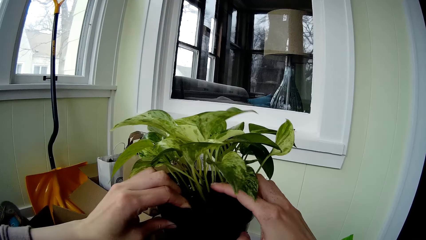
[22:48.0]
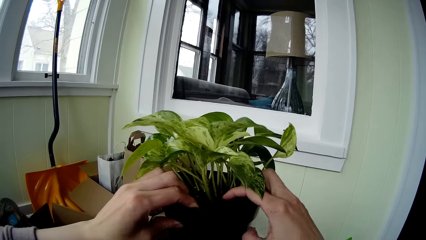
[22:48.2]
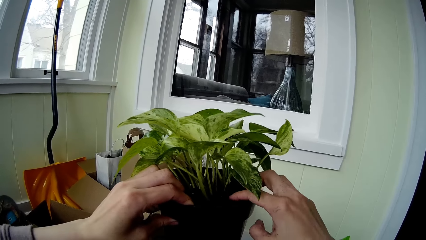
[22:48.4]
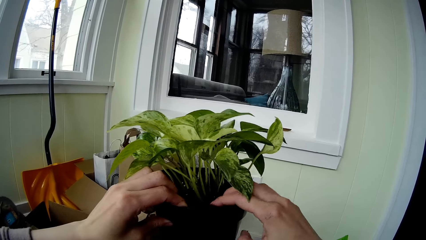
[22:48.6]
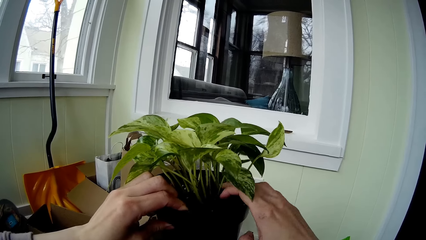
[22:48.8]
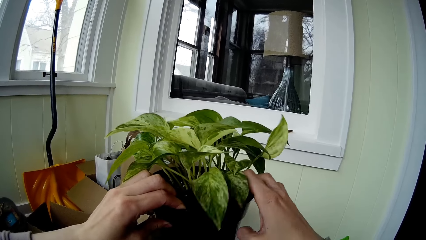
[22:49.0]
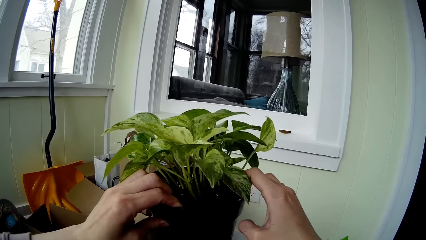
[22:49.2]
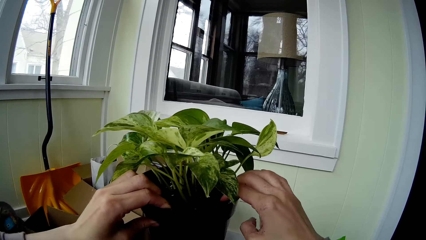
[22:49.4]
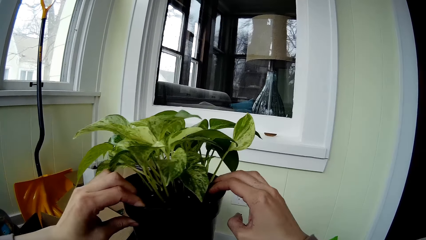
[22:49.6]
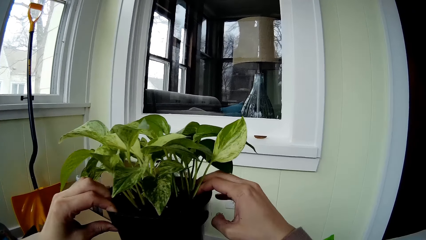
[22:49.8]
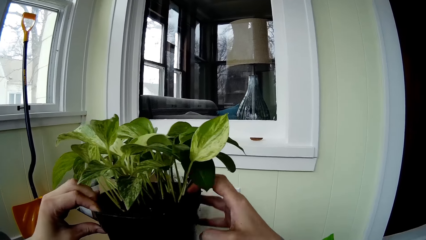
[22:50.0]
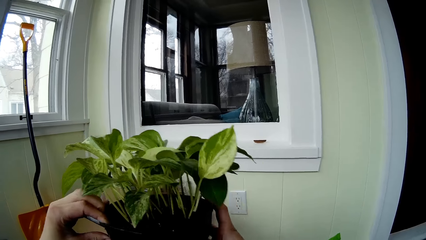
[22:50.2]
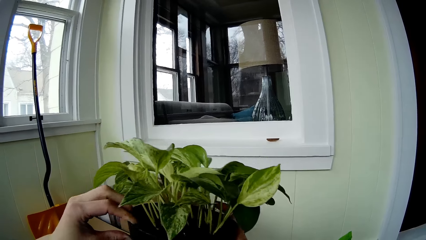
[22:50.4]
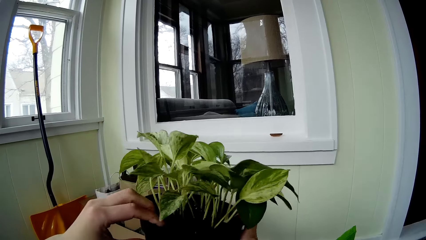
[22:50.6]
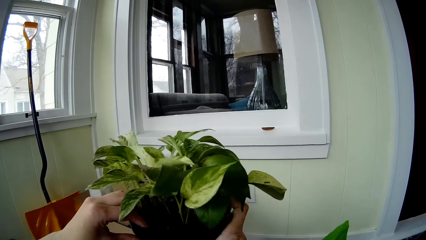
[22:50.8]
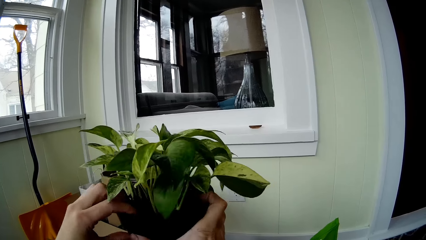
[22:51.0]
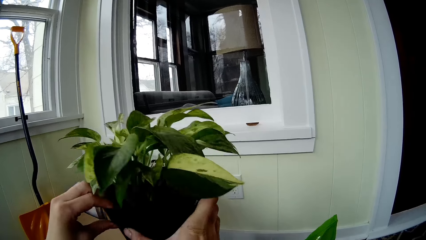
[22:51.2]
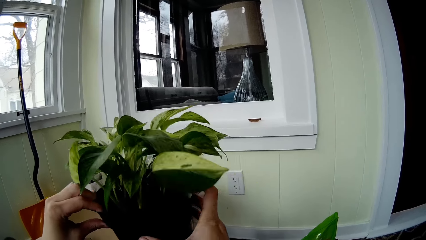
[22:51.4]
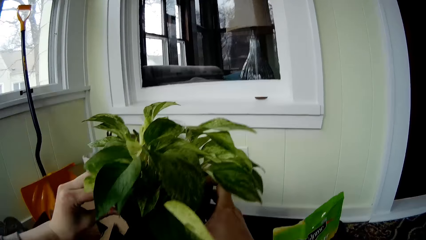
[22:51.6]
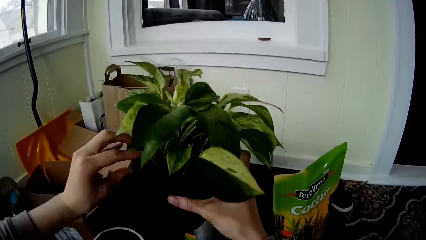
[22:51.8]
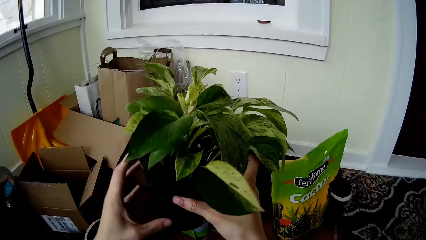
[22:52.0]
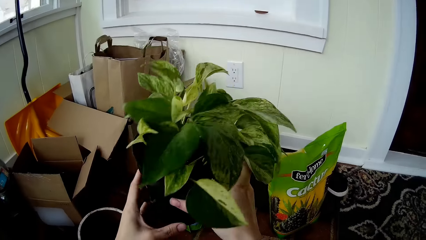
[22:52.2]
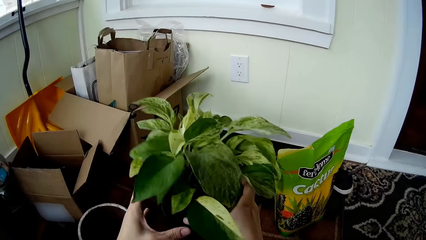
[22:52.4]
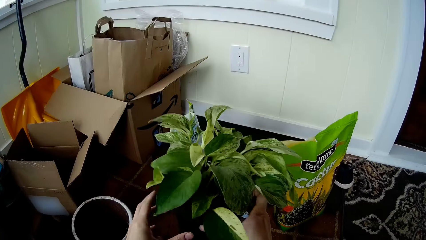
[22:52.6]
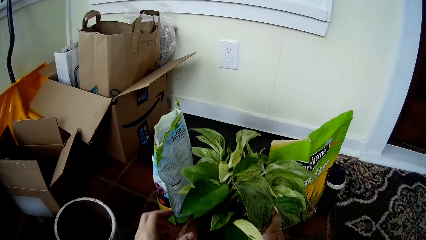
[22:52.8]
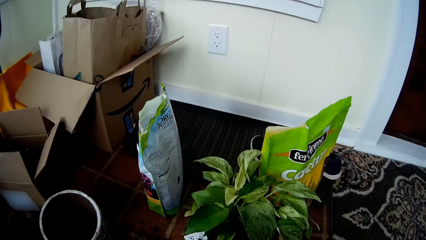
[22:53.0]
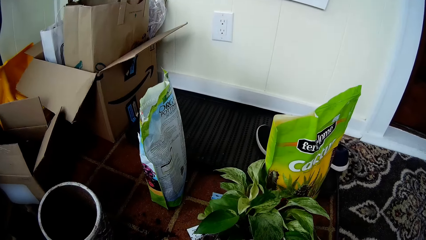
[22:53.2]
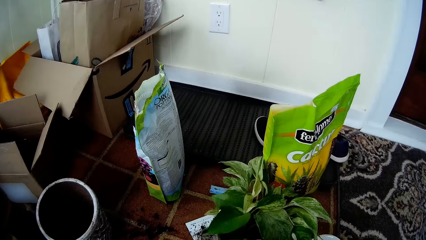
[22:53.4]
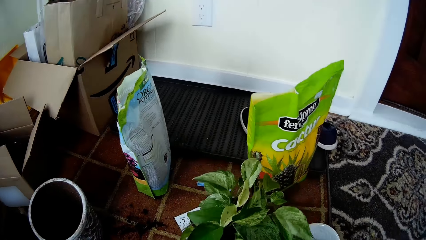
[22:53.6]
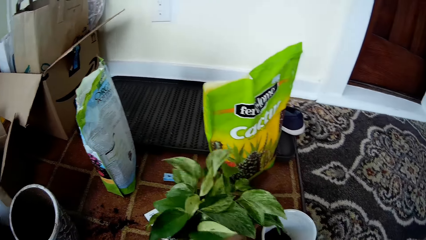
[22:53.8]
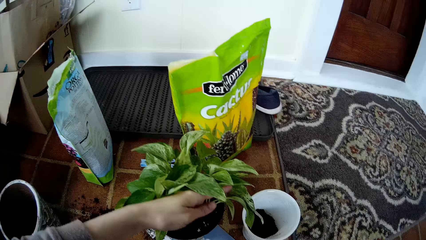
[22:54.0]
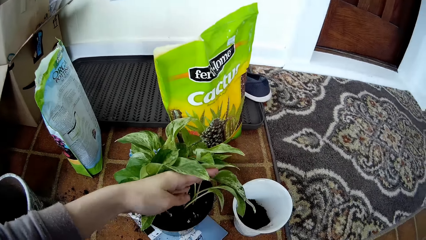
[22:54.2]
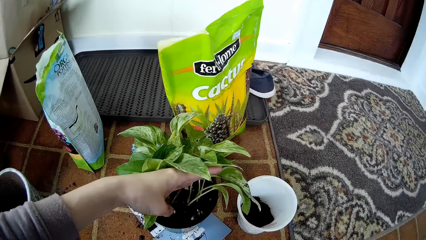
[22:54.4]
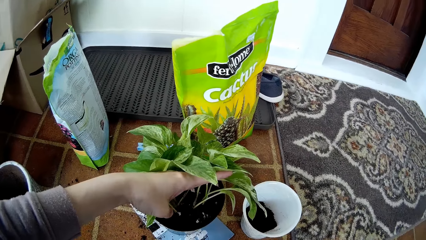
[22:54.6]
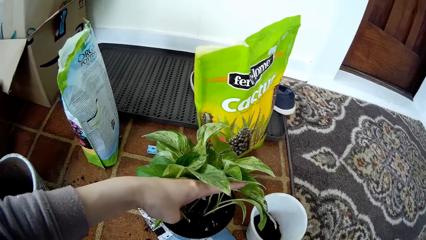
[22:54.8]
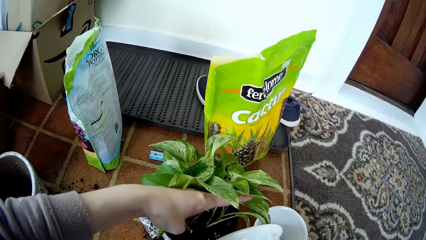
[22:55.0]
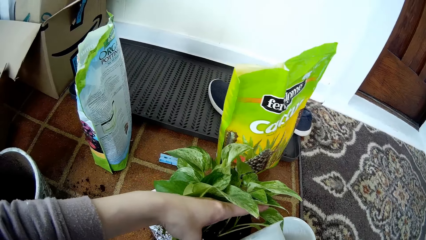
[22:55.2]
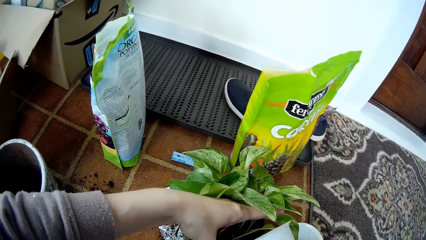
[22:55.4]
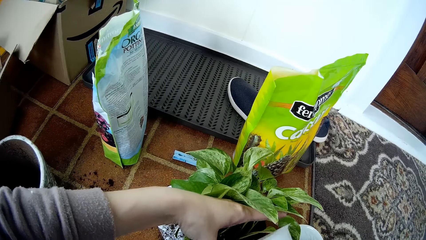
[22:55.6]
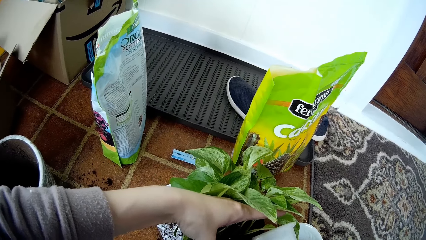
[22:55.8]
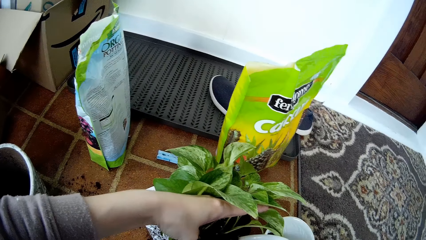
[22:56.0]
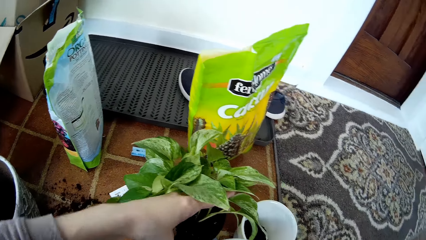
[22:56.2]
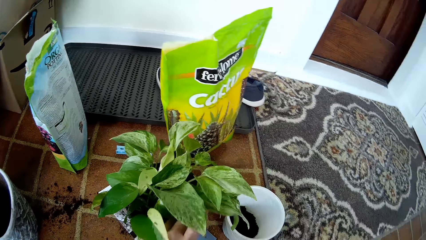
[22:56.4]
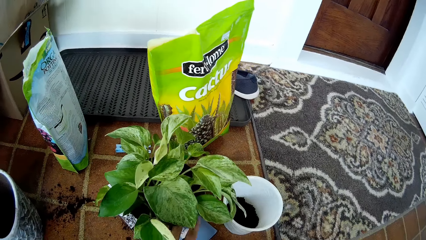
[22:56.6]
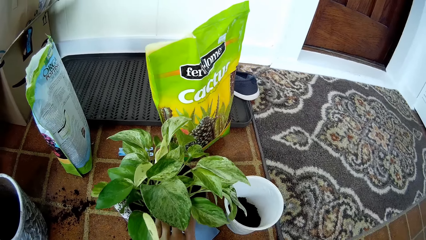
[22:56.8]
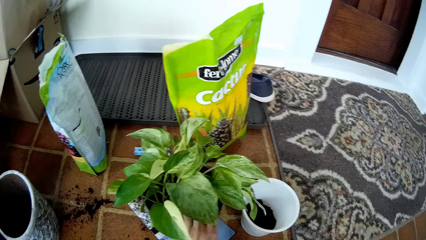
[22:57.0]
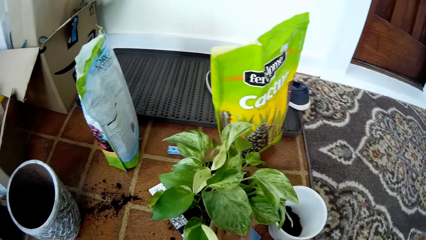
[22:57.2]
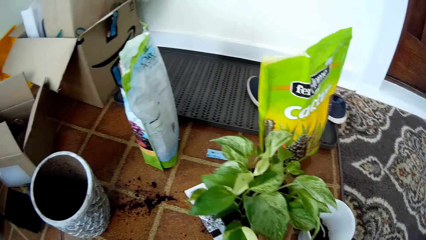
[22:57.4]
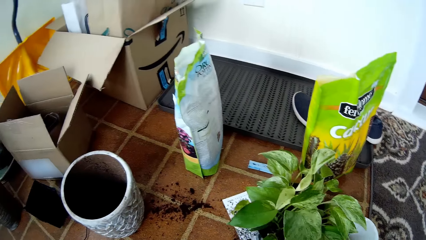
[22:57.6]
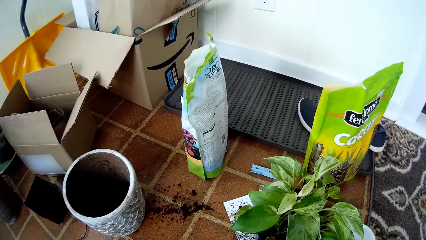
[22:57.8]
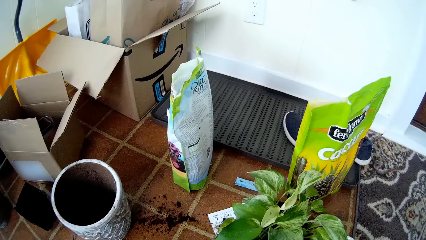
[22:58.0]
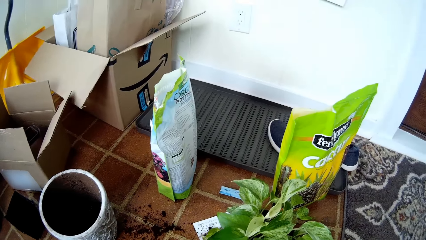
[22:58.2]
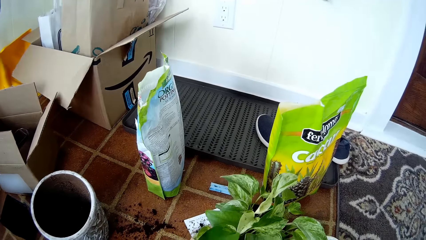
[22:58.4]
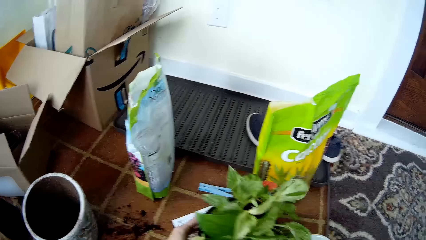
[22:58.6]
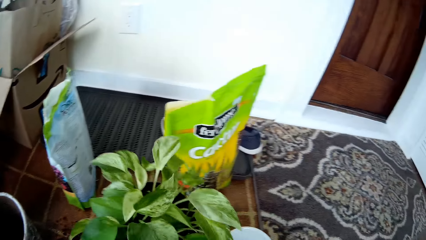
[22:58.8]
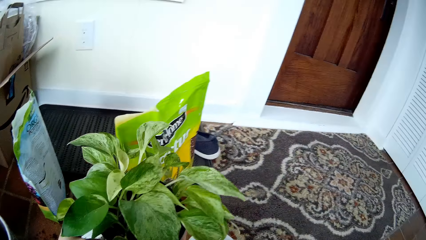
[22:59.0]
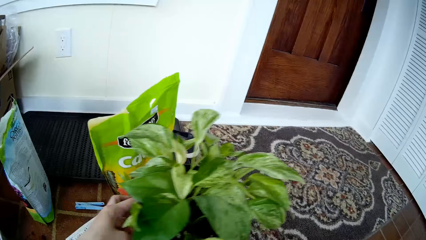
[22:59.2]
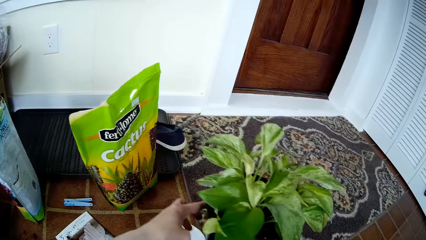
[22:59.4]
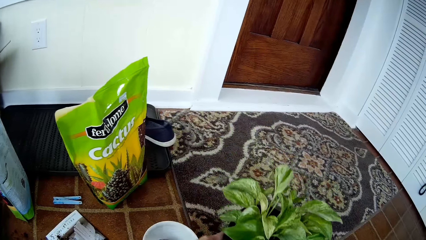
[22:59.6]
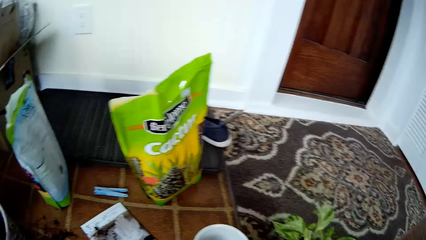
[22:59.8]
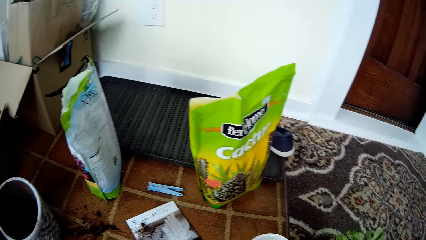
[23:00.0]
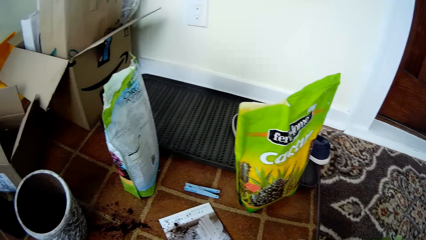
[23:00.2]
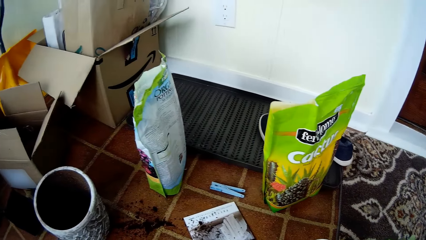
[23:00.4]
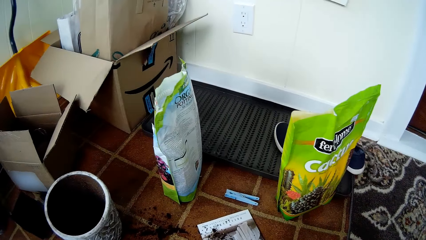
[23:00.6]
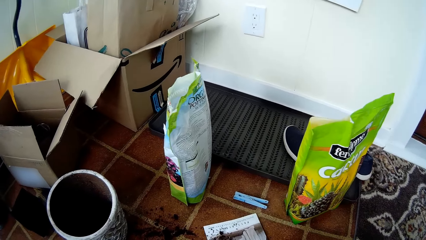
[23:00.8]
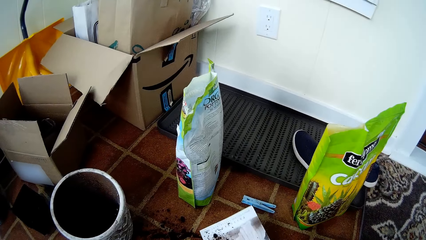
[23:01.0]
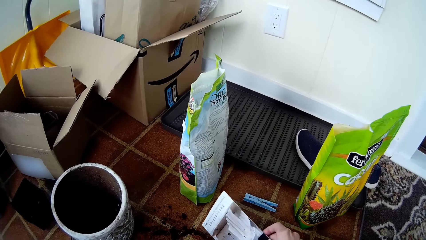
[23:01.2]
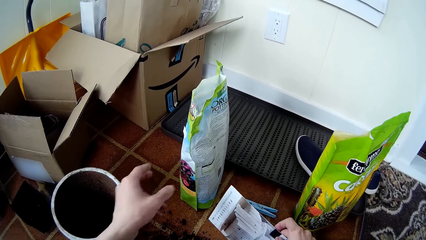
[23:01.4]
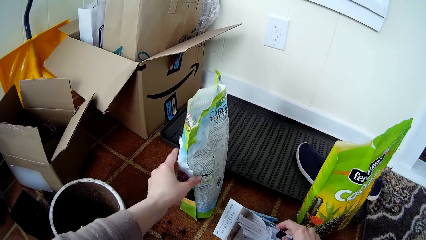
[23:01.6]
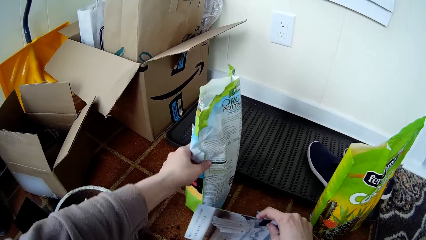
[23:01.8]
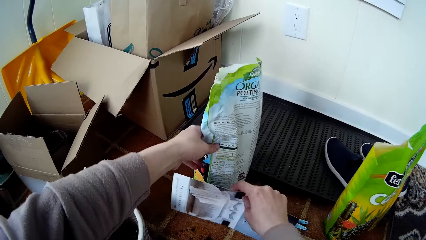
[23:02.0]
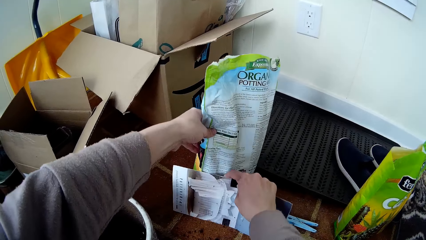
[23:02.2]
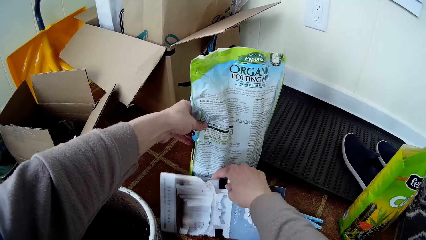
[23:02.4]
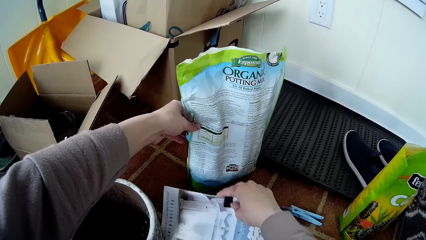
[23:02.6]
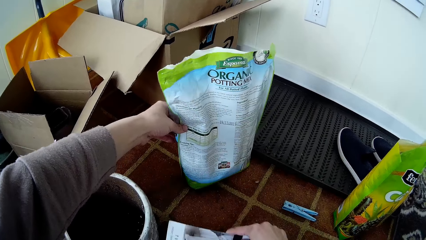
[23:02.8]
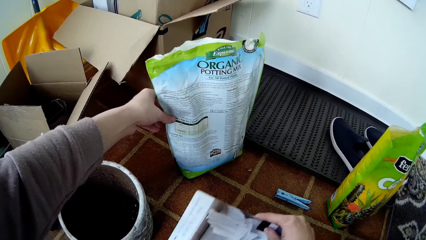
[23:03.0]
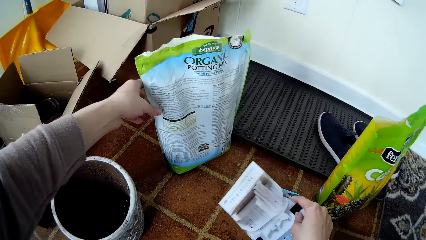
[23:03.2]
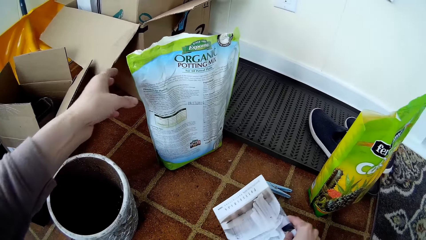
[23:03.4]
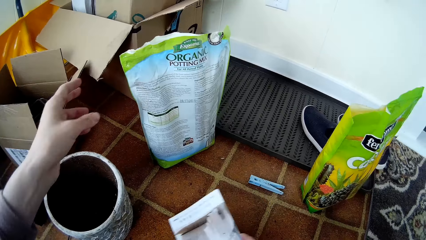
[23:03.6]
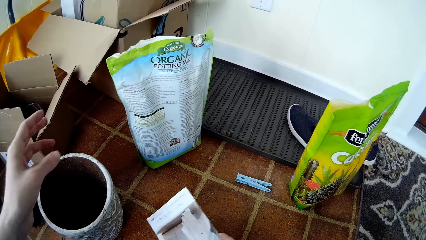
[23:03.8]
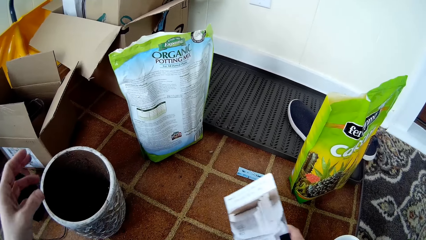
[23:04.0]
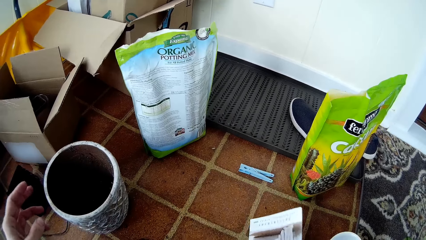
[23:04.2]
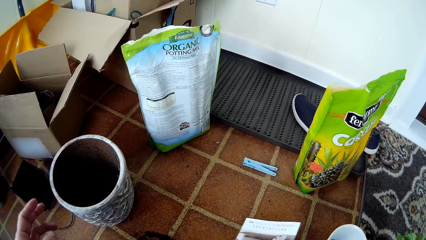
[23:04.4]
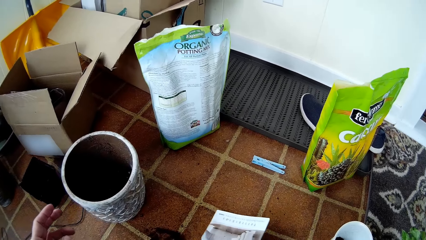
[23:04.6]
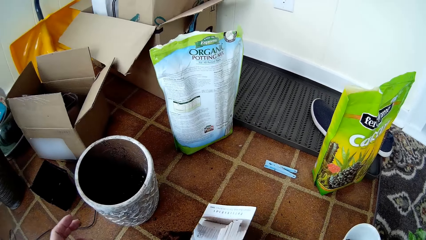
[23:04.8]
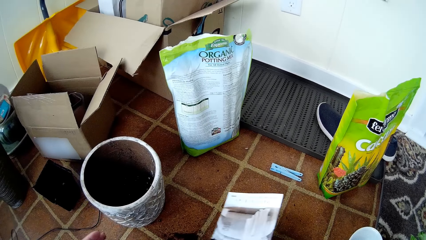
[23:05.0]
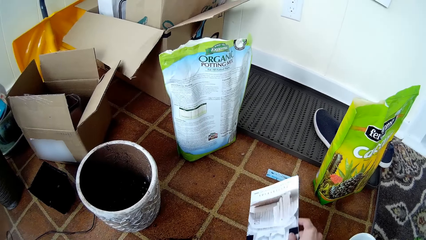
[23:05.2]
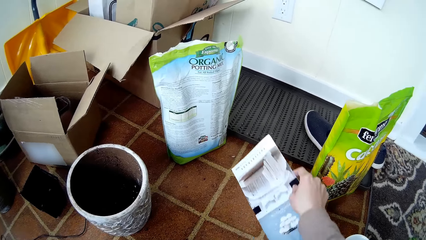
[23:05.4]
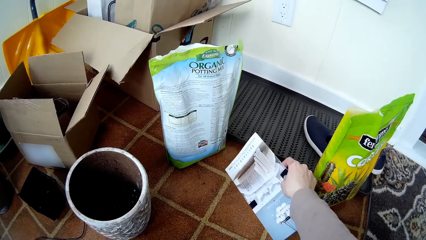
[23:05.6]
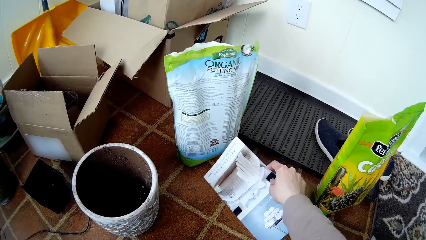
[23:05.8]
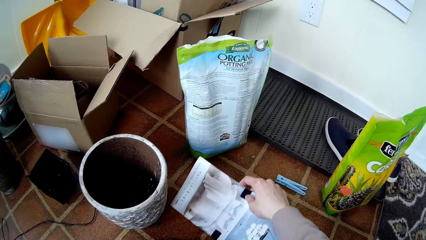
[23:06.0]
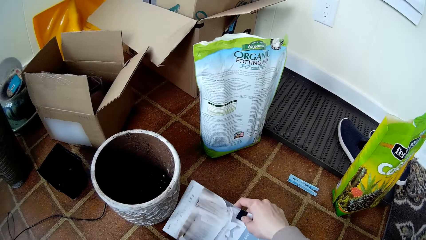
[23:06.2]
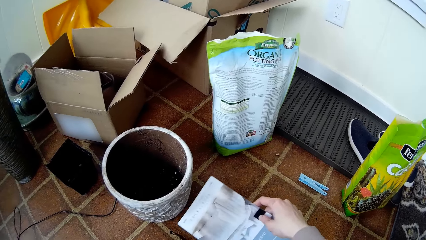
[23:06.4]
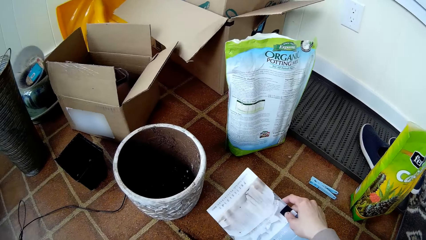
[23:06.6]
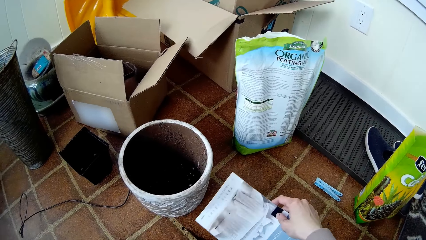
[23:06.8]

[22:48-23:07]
The camera wearer drops the flowerpot or potted plant on the table with her right hand. She pours soil from the white cup into the flowerpot with her right hand. She inspects the potted plant. She picks up the flowerpot from the table with both hands, and puts the potted plant aside. She picks up a hard paper or printed page from the table with her right hand. She adjusts a packet of organic potting soil on the table with her left hand. She gathers the soil on the table with the hard paper on her right hand. She scoops soil with the printed page.
